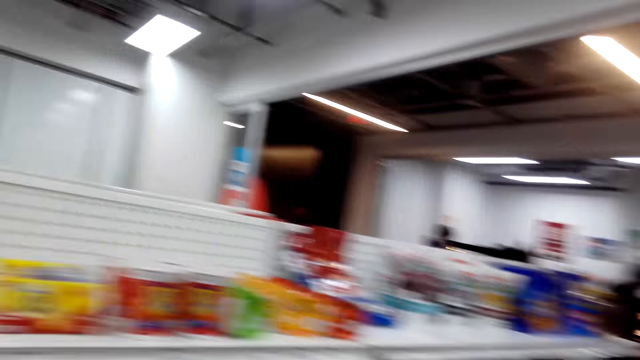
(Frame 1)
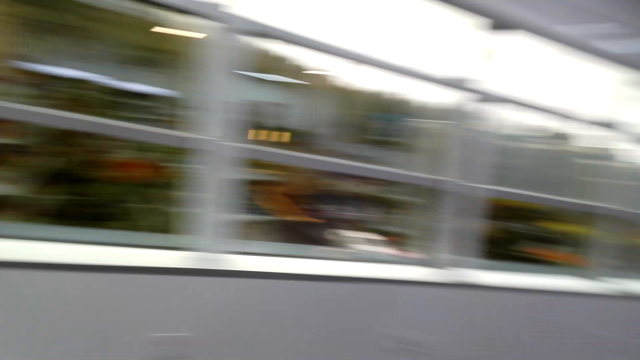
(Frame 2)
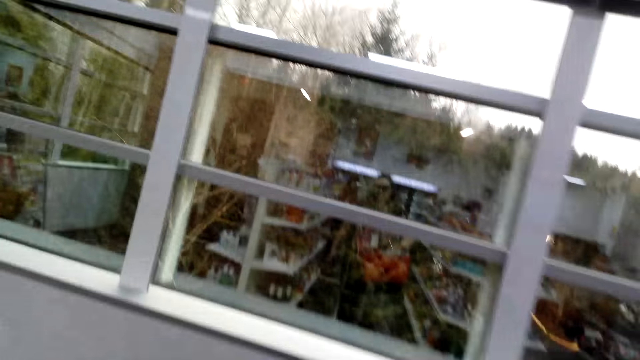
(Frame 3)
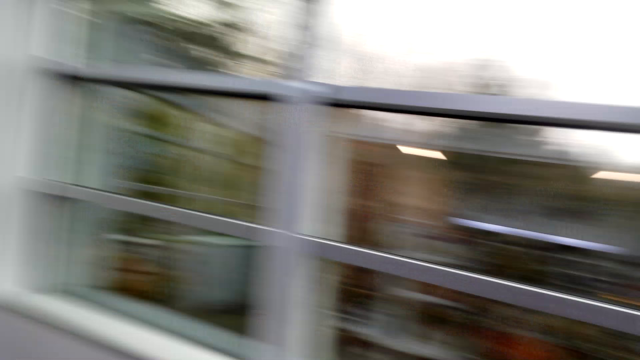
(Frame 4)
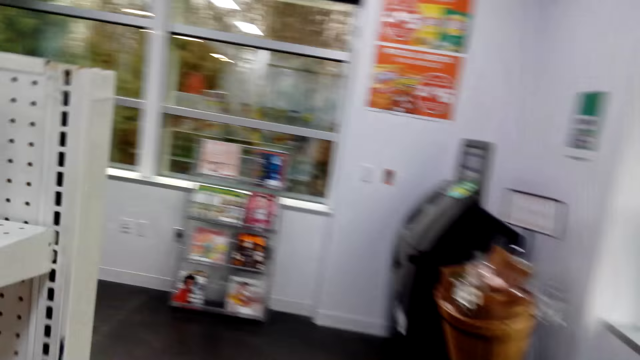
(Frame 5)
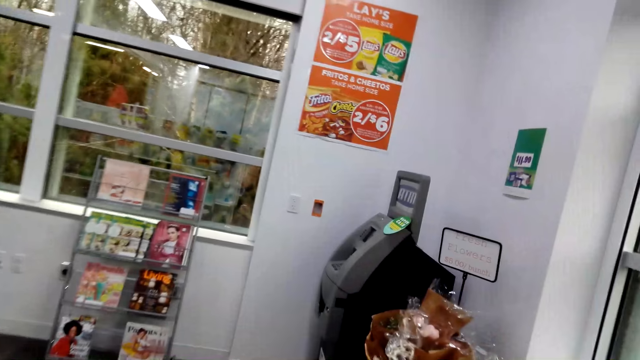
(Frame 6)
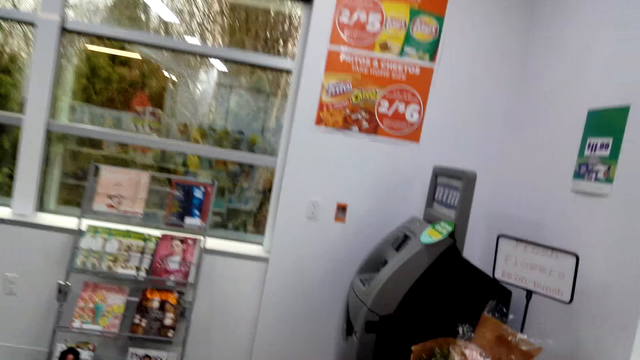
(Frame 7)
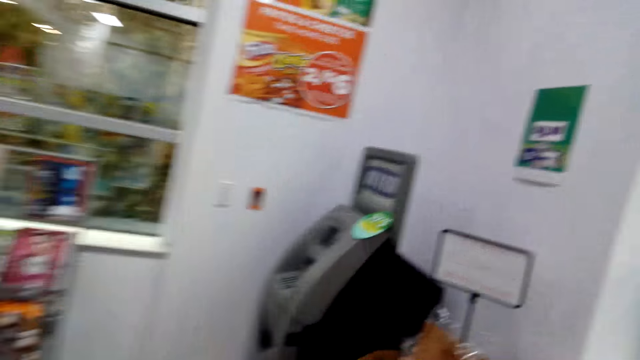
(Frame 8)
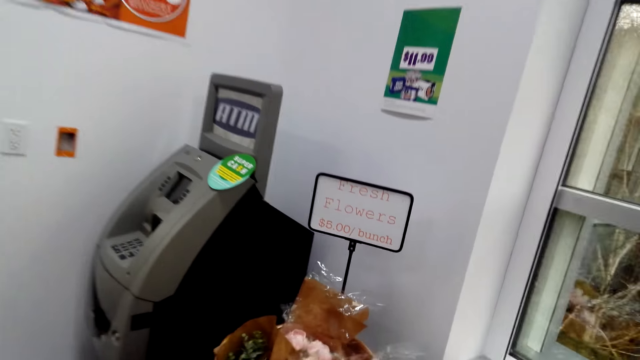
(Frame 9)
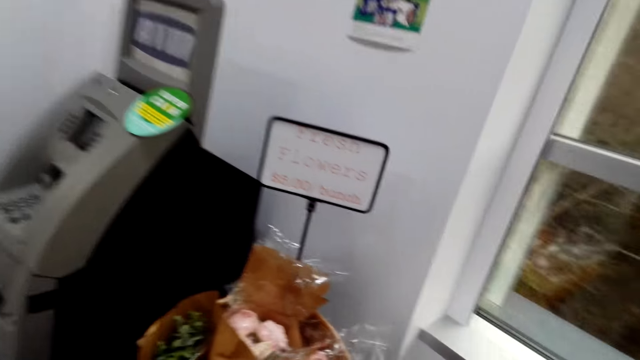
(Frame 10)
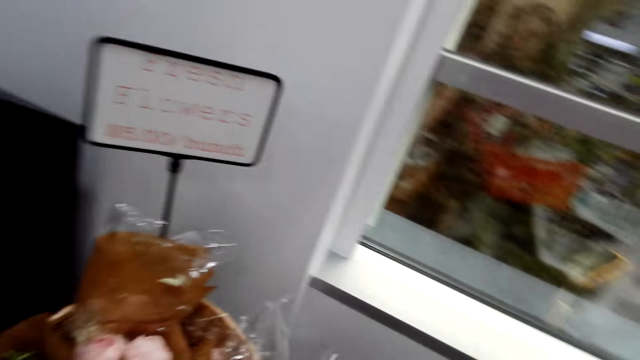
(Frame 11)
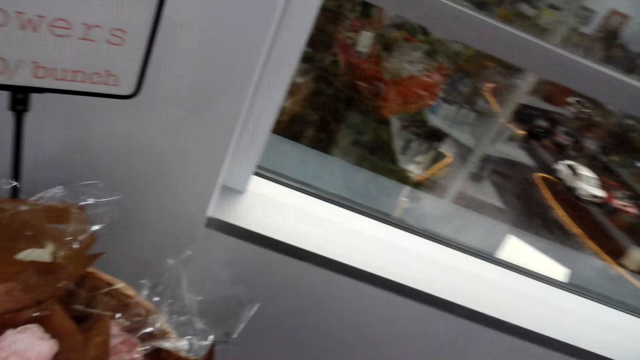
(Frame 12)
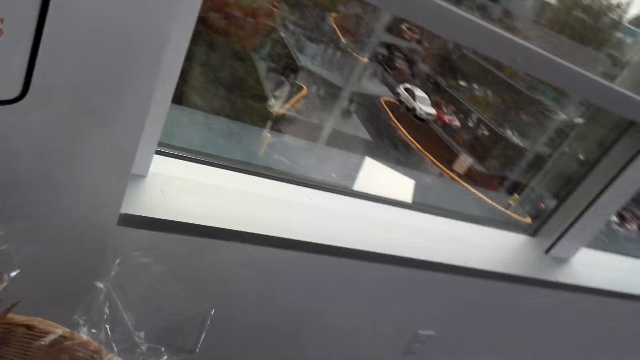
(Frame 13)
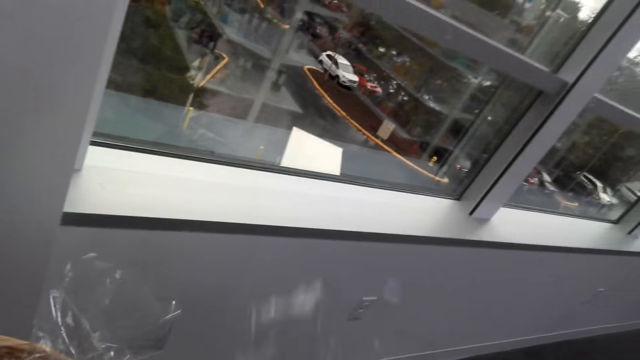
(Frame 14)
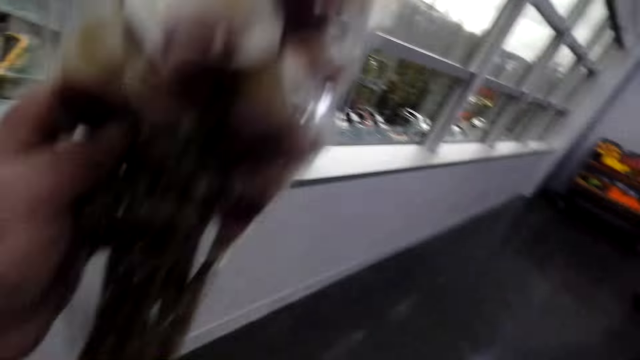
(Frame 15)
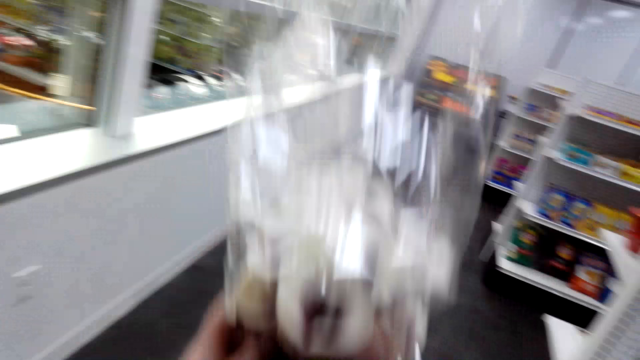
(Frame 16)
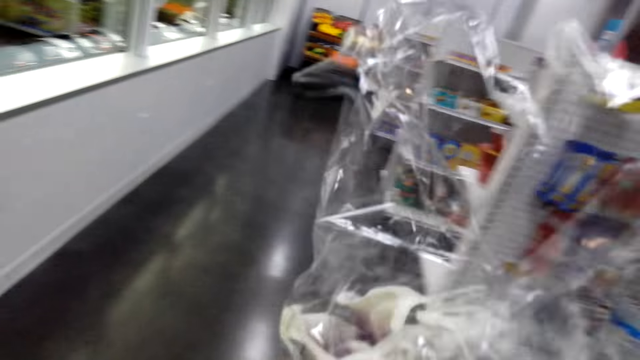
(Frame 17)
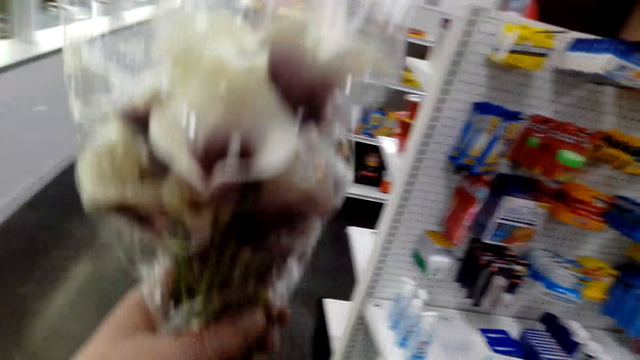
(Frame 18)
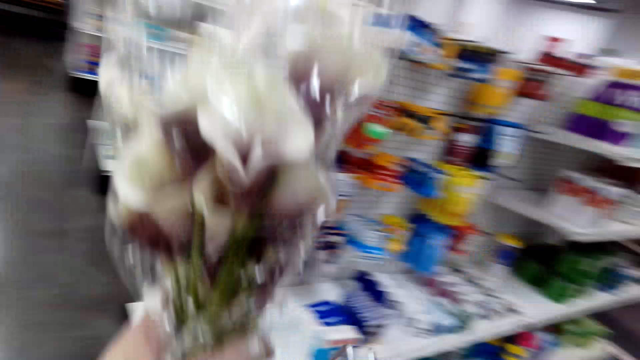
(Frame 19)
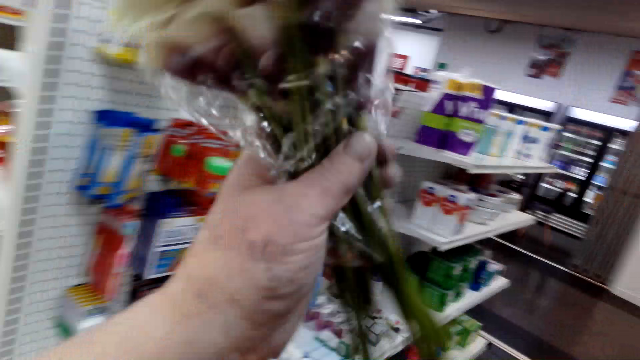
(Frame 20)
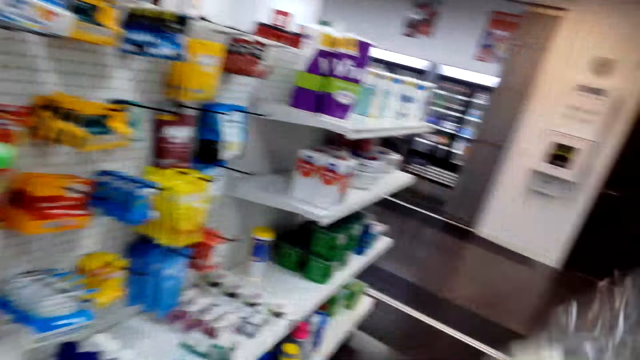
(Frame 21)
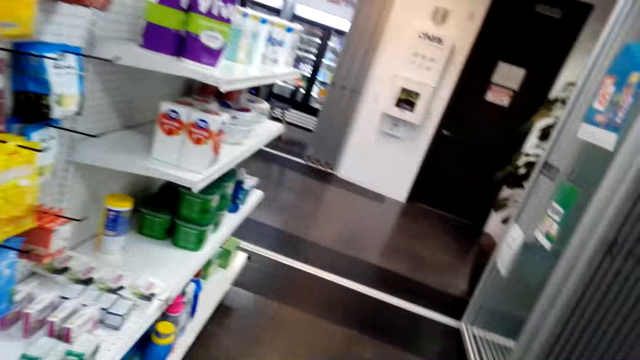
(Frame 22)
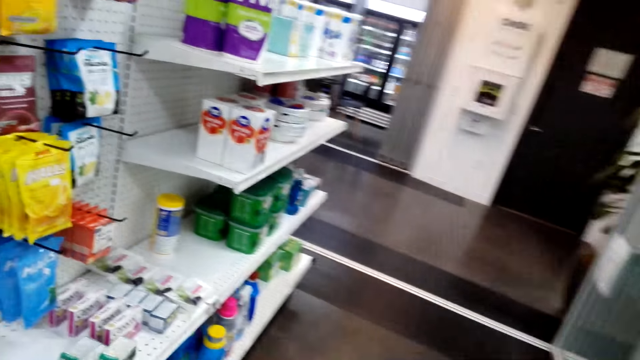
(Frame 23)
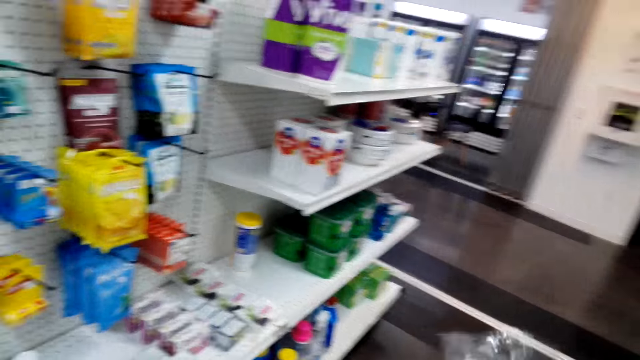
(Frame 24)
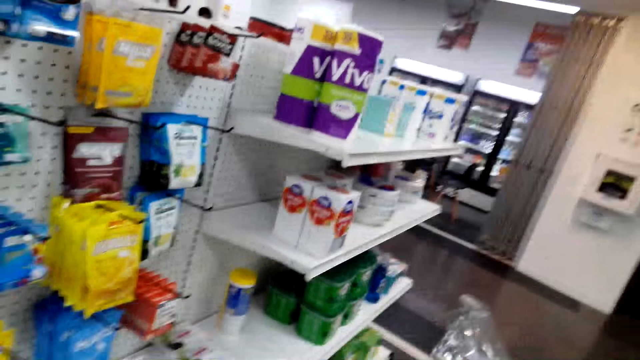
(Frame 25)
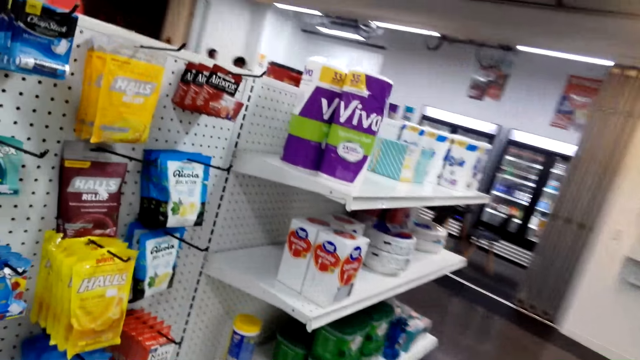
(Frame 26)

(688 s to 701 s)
The camera wearer walks around. They lift the flower. They examine the flower. They drop the flower.

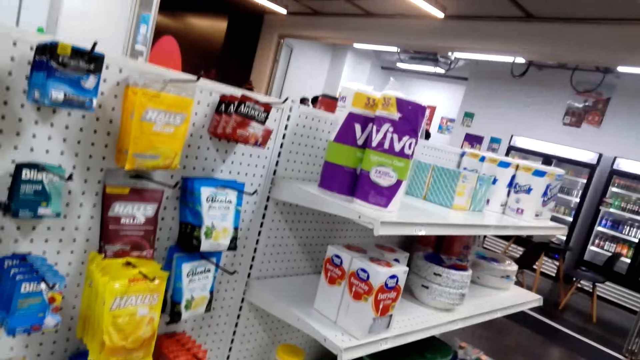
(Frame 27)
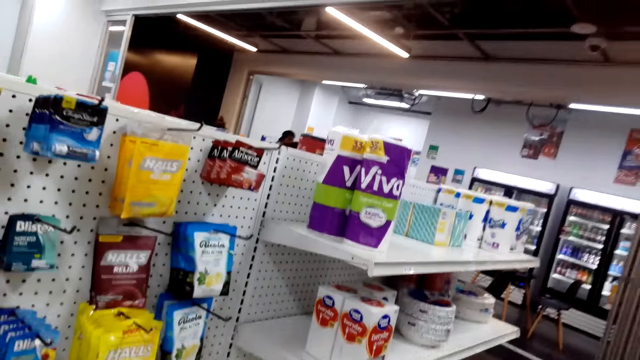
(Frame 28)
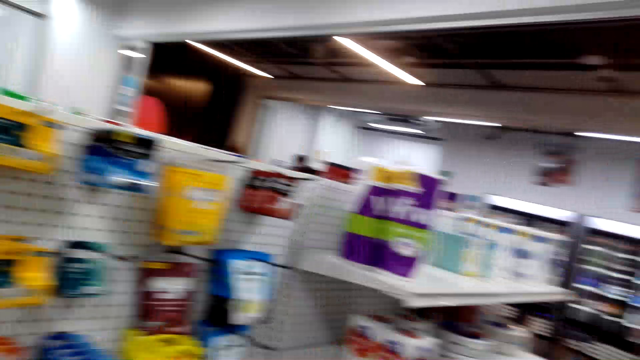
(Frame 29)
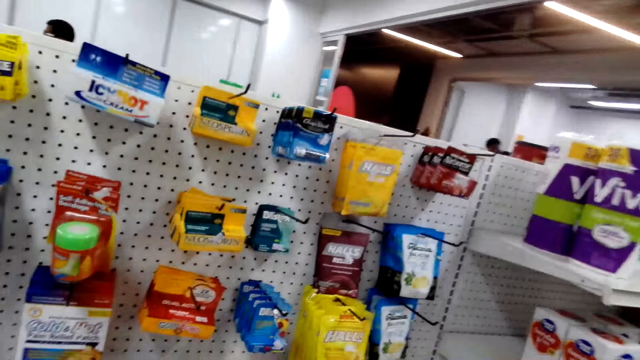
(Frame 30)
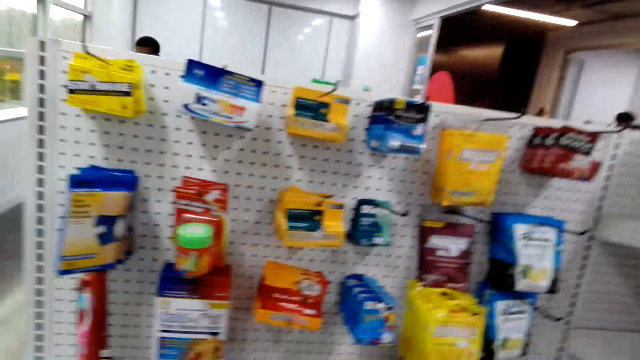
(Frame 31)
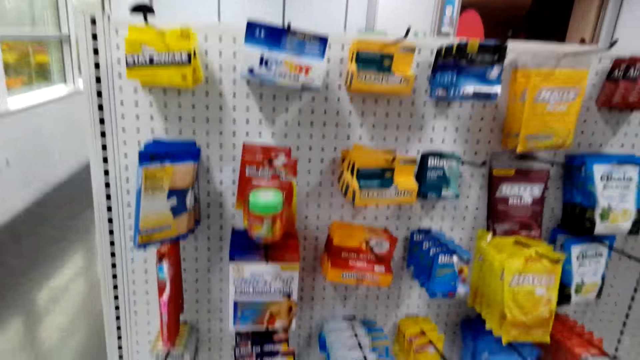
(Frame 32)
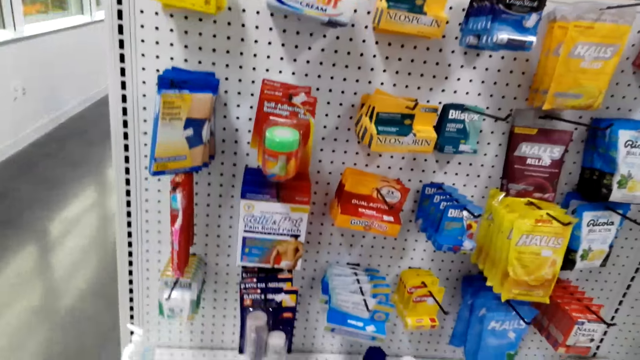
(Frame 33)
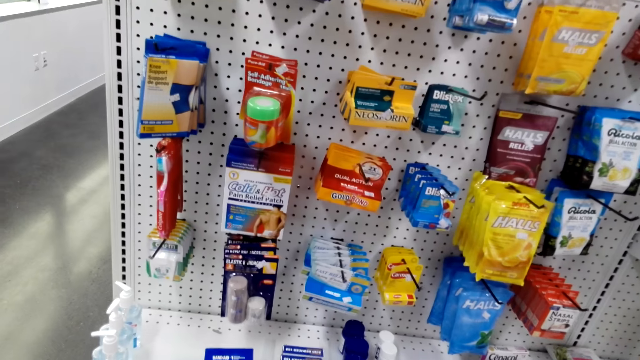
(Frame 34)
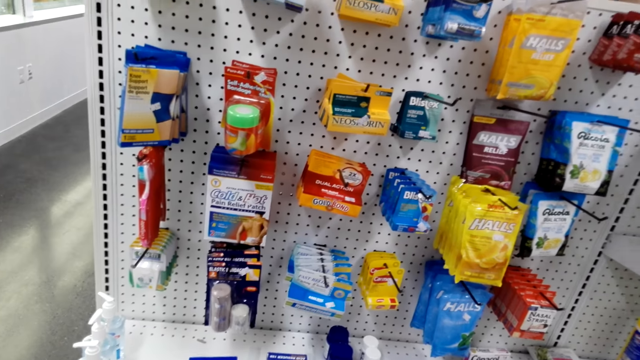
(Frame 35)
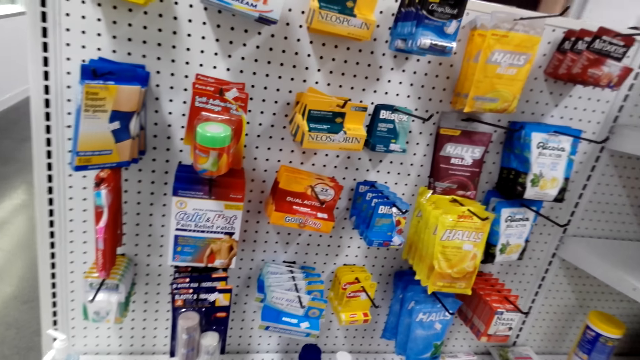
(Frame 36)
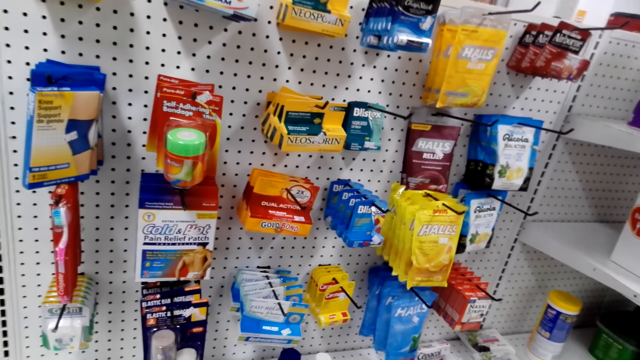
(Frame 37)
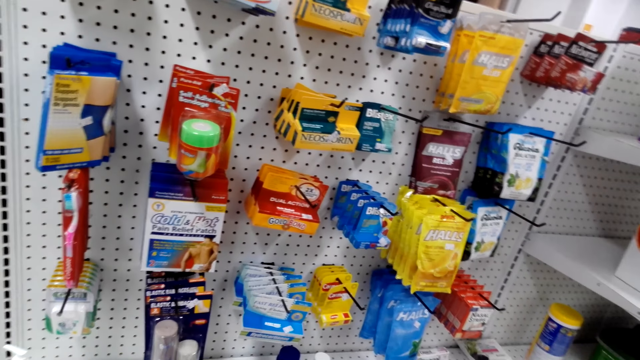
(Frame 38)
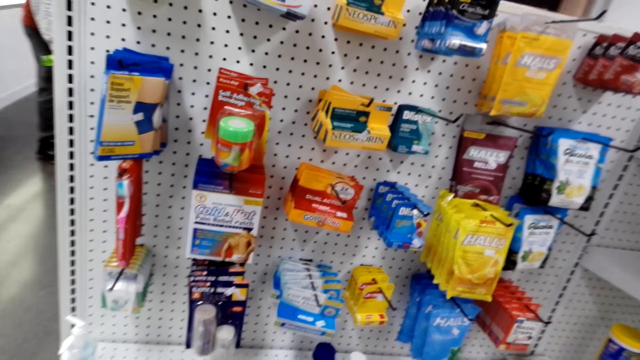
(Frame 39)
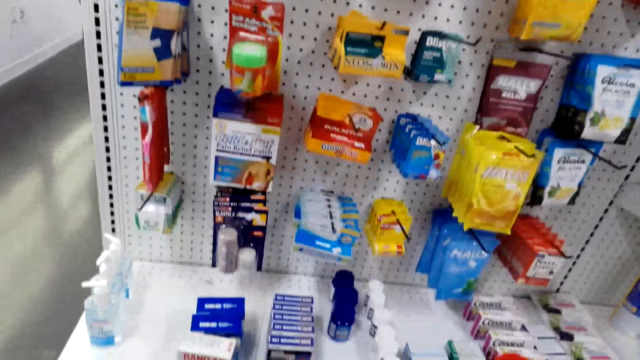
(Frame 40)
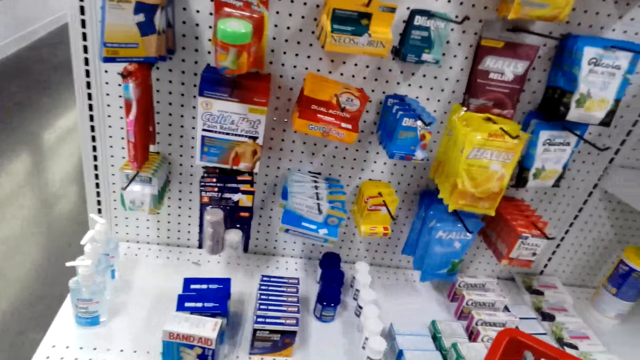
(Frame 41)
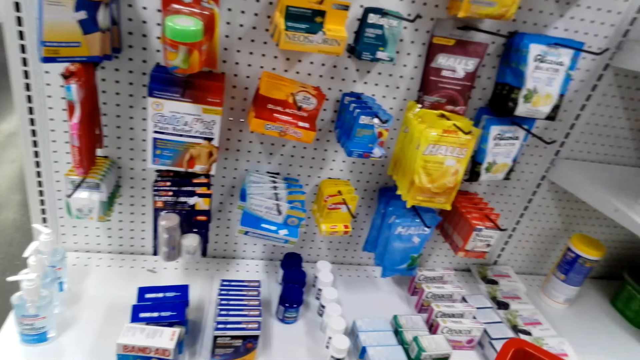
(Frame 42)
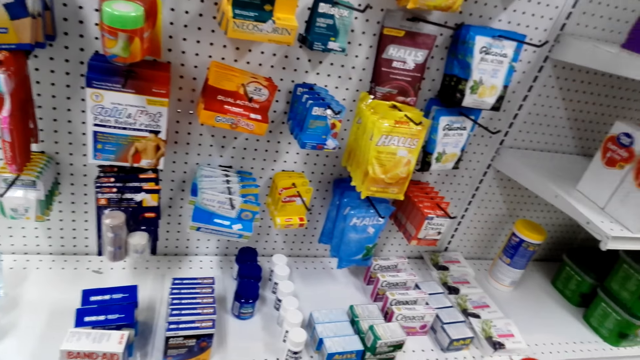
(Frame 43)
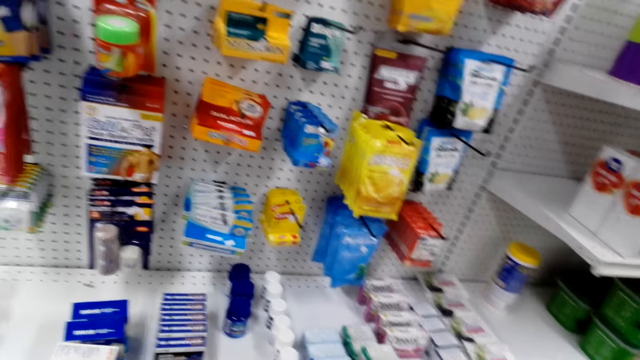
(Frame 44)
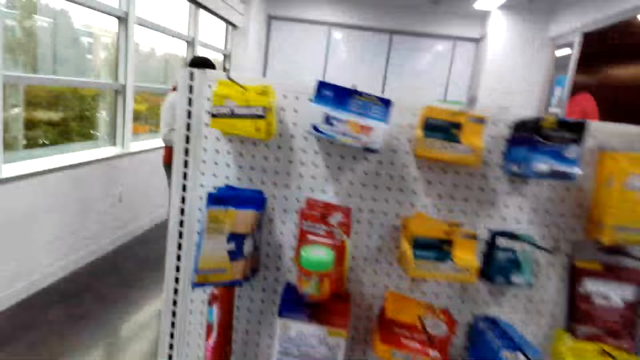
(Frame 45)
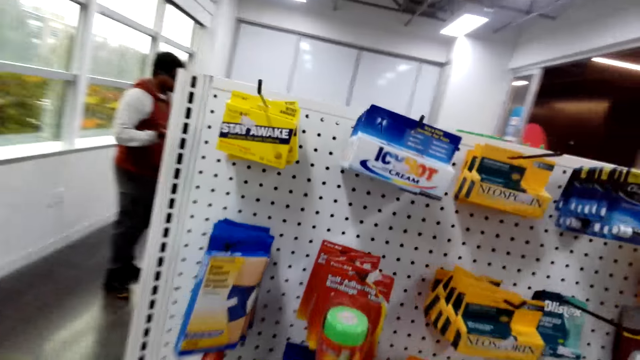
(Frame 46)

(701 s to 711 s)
The camera wearer looks around.
